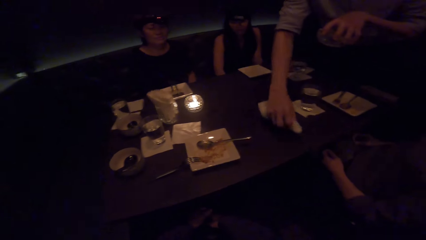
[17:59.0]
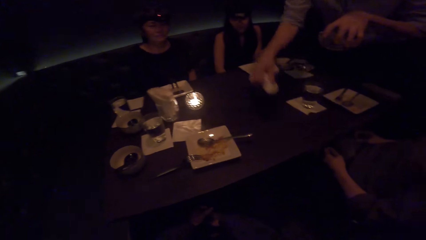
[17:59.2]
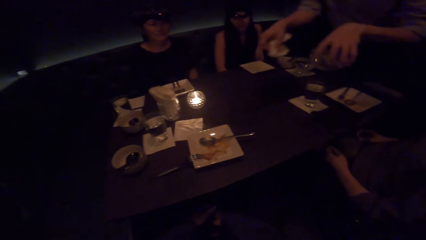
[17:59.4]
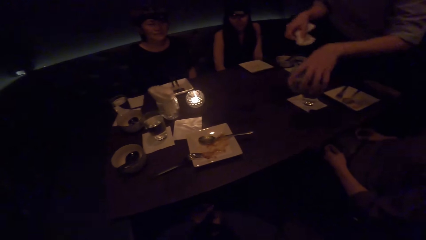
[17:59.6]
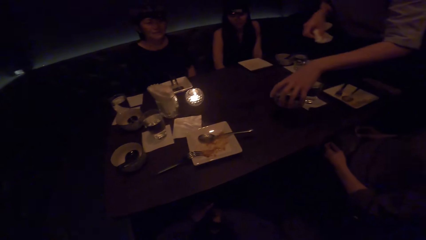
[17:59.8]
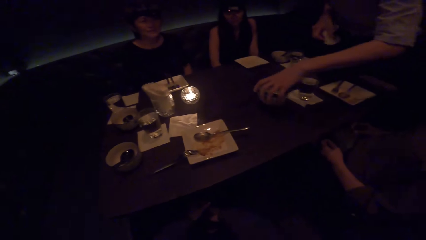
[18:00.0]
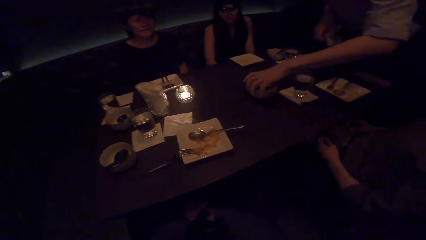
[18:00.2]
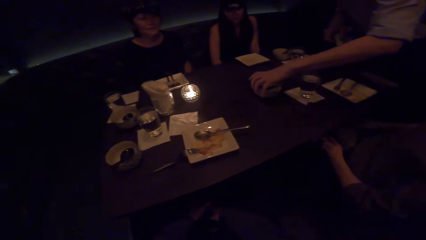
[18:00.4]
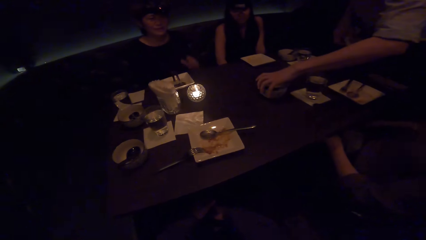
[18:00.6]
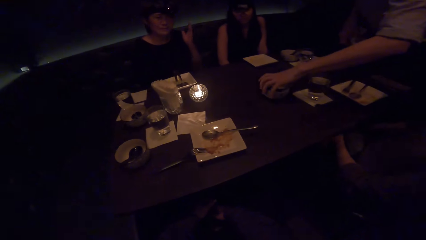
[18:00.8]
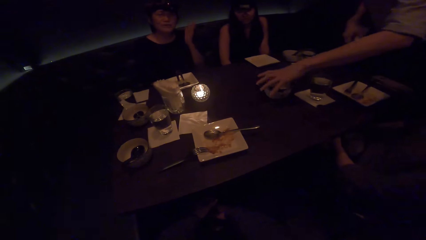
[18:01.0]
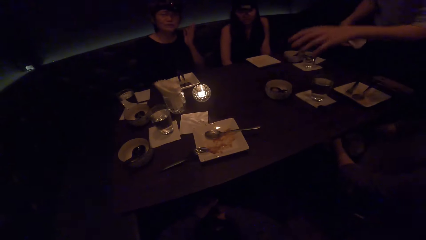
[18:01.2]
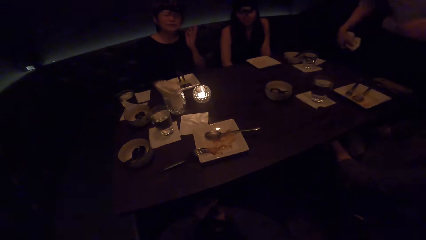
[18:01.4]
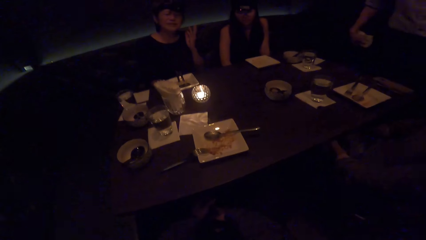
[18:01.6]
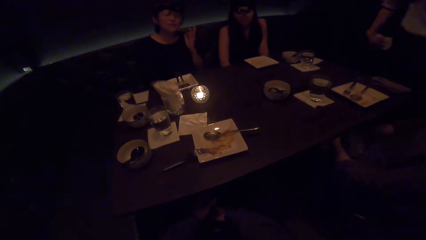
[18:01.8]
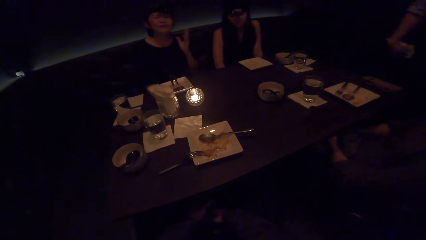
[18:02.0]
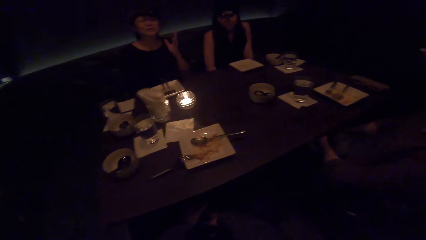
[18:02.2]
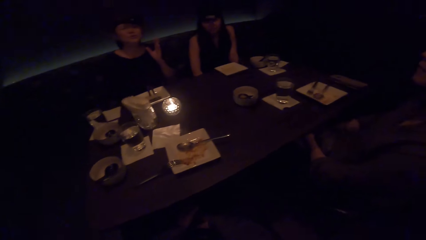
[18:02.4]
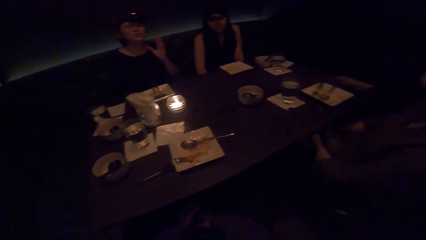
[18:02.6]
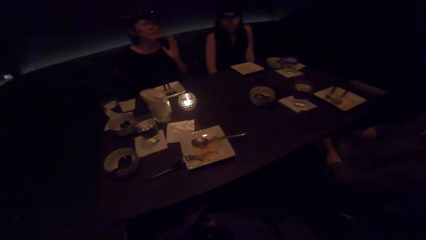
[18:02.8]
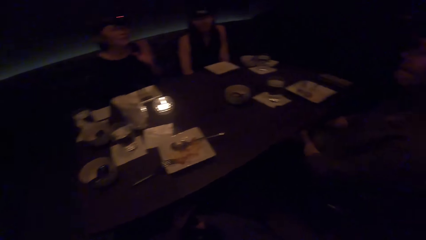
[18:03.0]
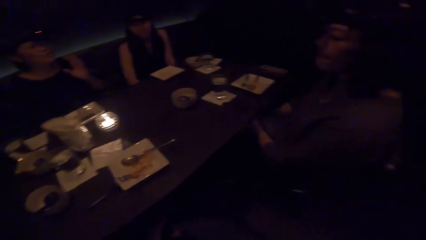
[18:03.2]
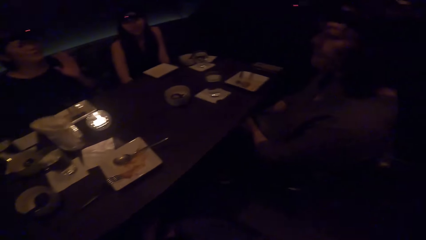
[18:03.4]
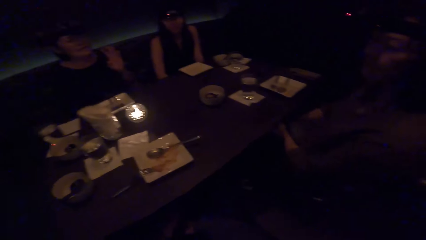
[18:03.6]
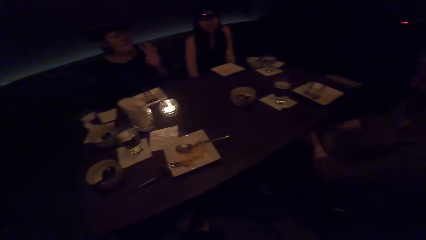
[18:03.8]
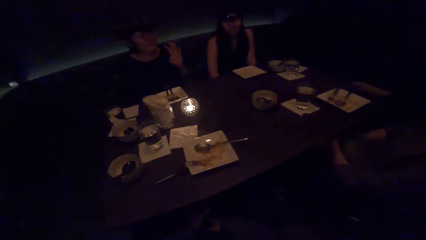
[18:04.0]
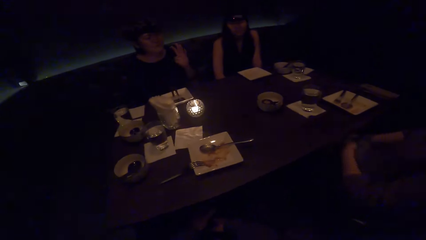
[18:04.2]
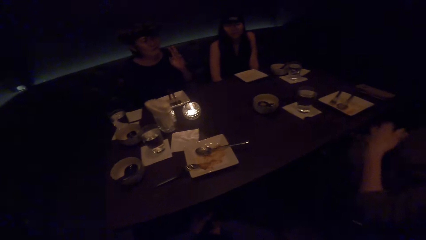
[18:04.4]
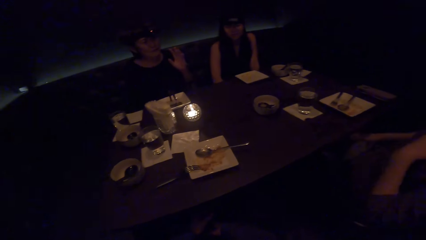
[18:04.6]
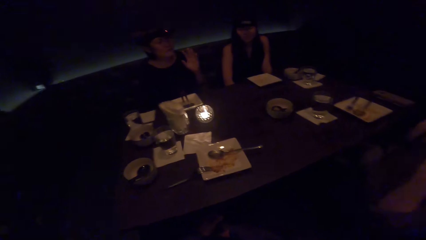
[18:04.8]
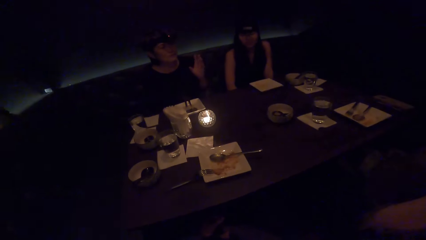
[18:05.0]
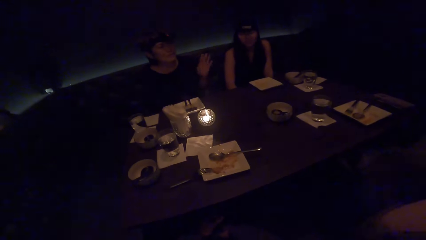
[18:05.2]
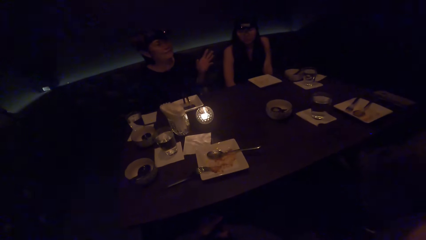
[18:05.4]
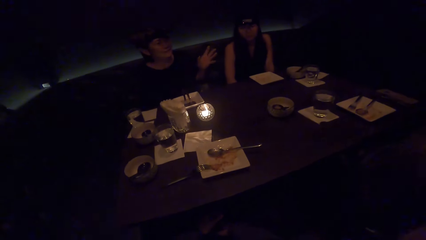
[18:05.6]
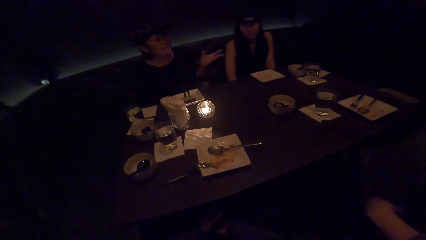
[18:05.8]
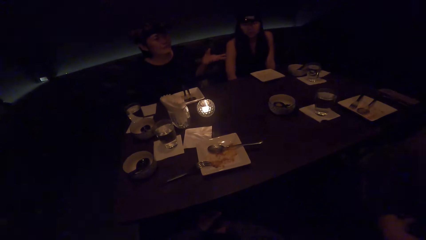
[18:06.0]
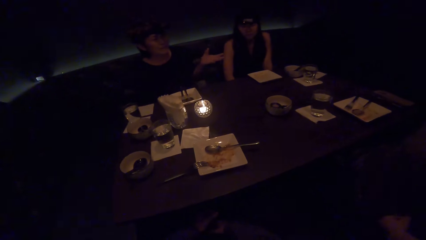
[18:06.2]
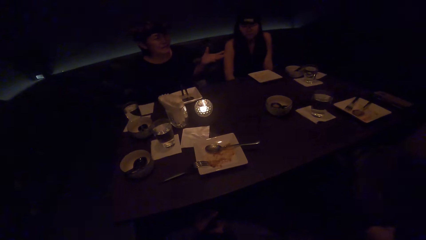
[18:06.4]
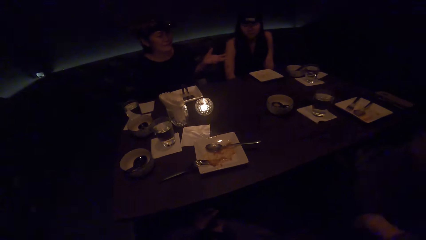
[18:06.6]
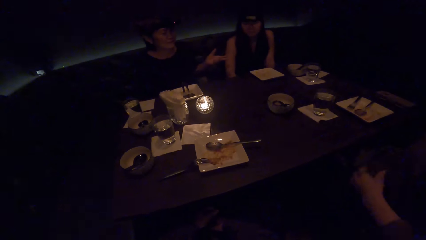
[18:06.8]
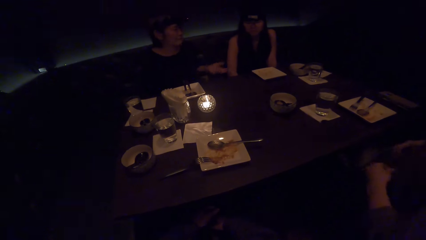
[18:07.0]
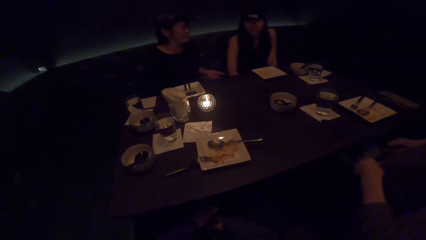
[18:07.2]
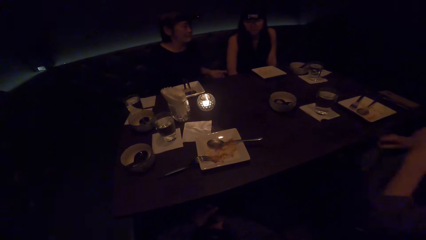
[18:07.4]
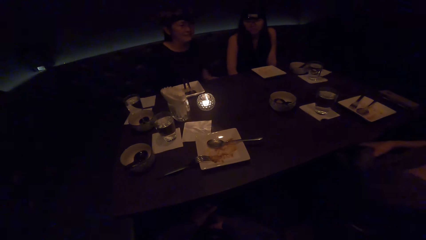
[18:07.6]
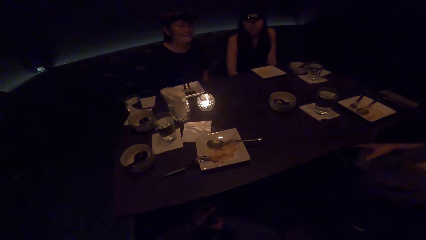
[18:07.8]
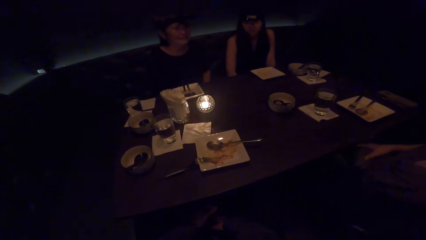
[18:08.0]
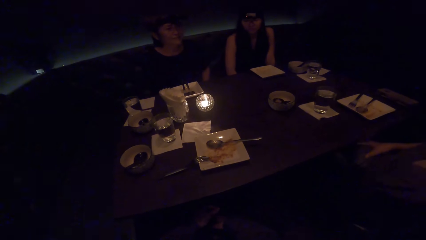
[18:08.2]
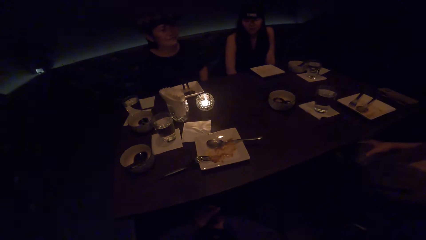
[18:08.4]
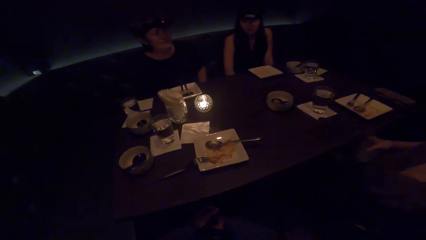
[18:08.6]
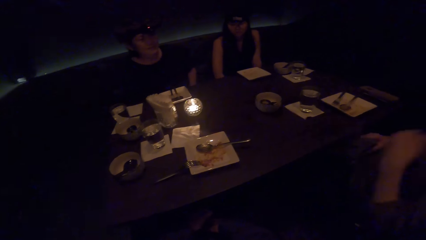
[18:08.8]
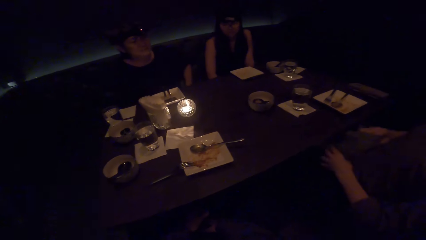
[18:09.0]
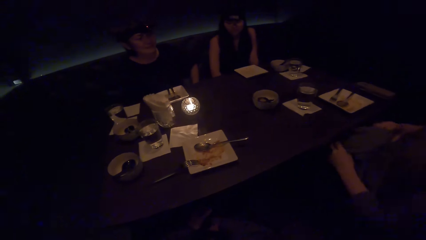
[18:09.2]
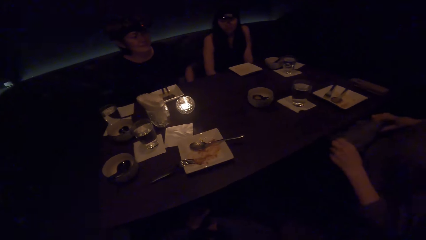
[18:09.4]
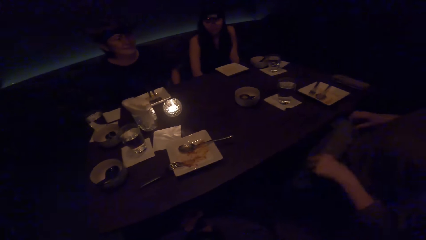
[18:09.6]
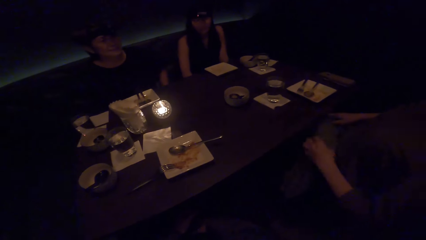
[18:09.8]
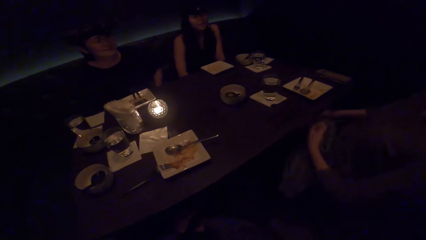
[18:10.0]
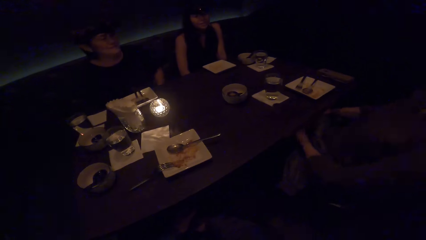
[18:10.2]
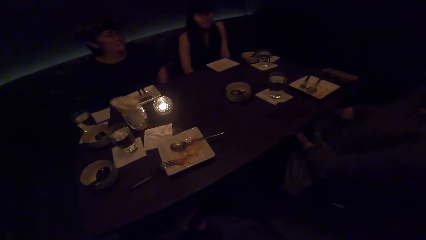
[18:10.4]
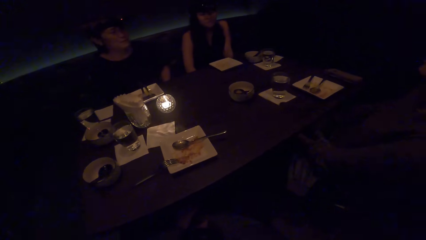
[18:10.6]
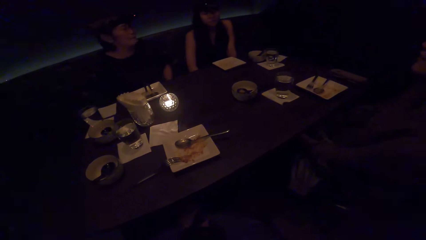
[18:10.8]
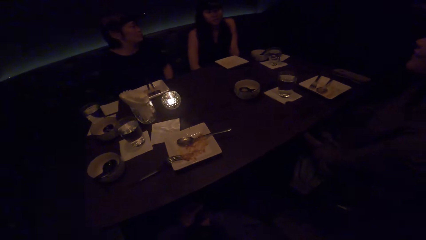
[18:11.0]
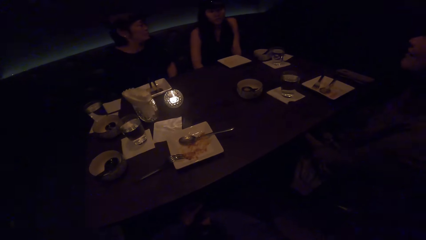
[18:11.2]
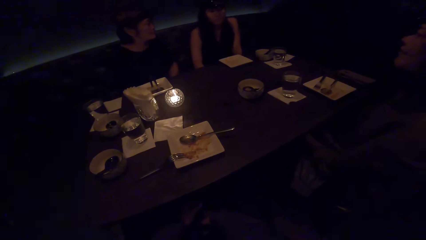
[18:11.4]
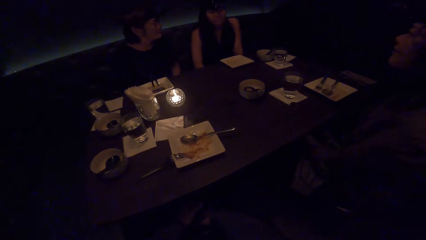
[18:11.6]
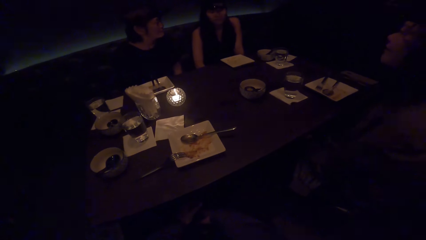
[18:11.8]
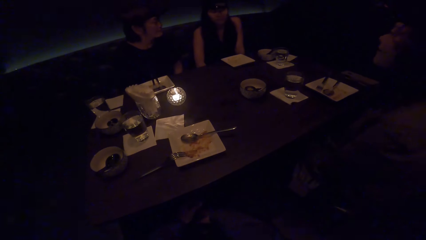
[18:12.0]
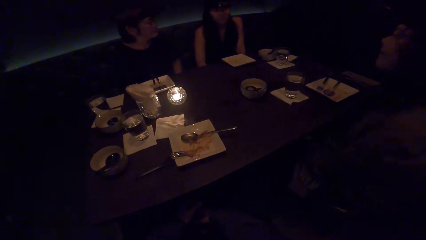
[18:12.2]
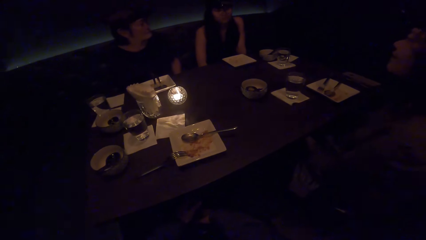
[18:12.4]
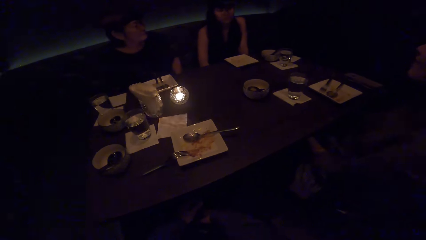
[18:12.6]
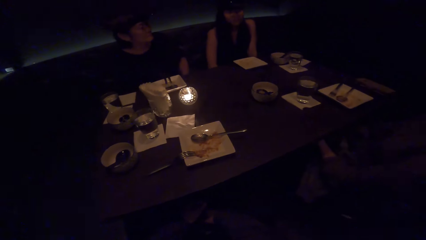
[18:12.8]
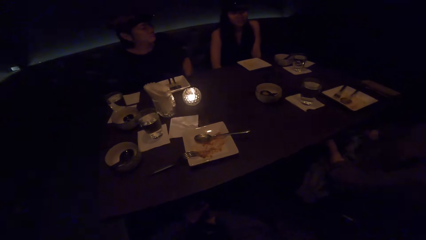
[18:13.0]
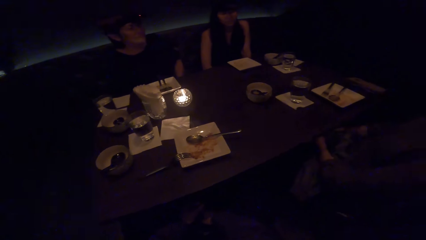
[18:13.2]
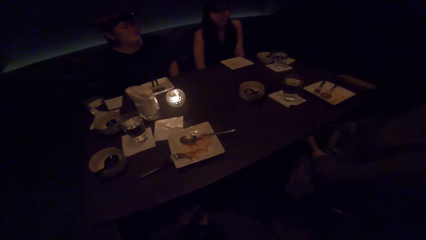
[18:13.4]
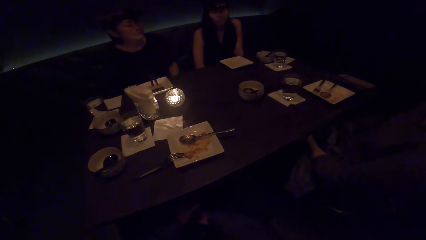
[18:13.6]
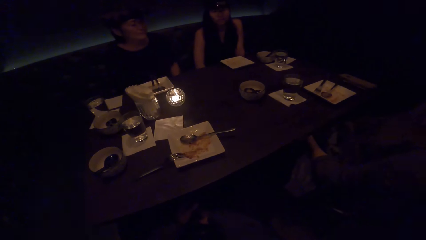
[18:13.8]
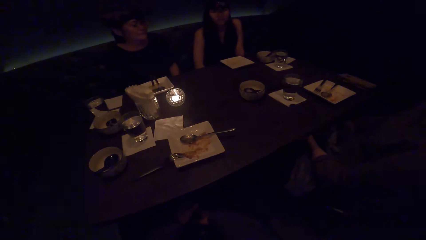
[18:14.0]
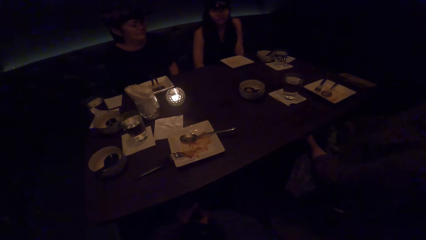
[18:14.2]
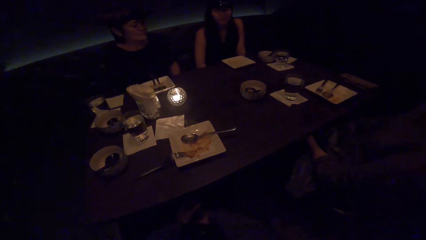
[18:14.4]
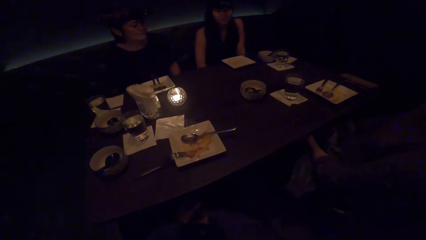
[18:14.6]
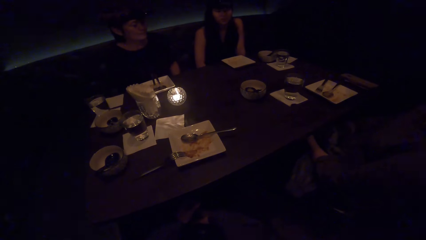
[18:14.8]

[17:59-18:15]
A man places the bowl on the table and walks away from the table. The camera wearer interacts with a woman. The woman interacts with another woman. The other woman adjusts her blouse. The camera wearer looks at the table. The other woman adjusts the shawl on her lap. A third woman interacts with the camera wearer.
